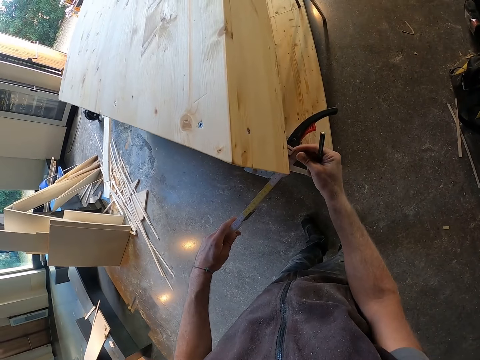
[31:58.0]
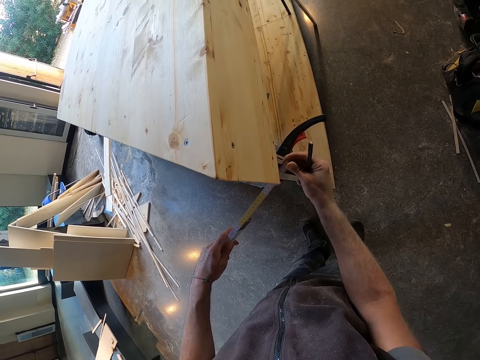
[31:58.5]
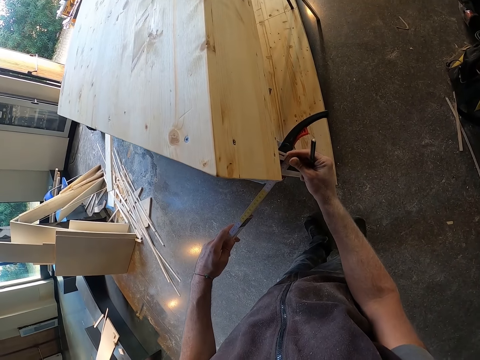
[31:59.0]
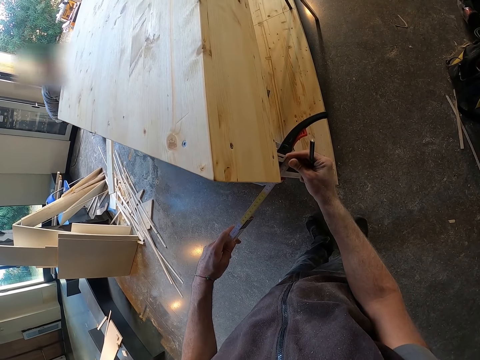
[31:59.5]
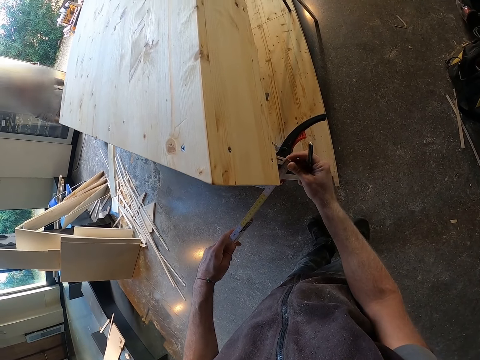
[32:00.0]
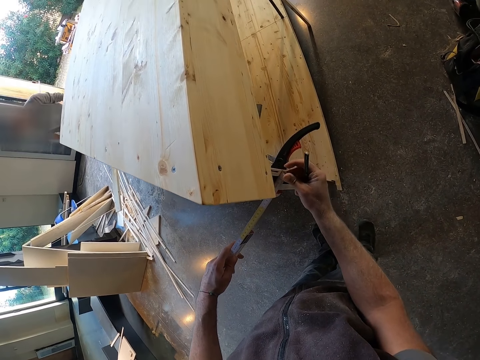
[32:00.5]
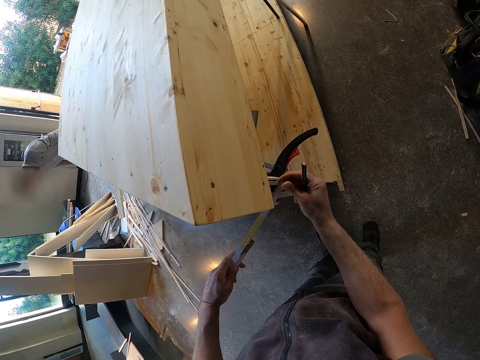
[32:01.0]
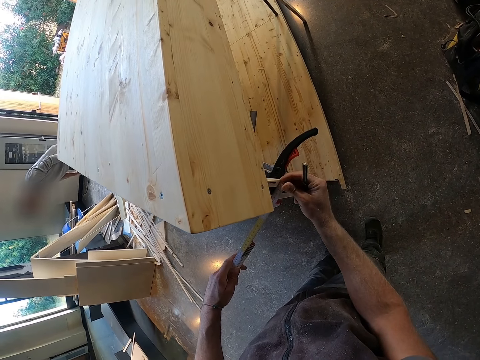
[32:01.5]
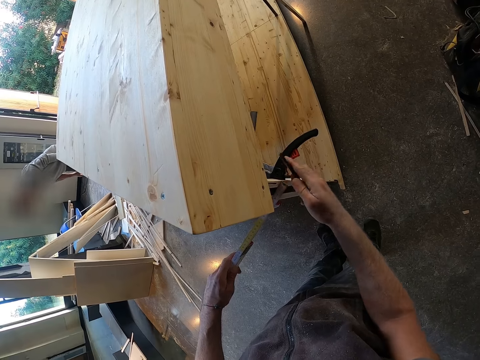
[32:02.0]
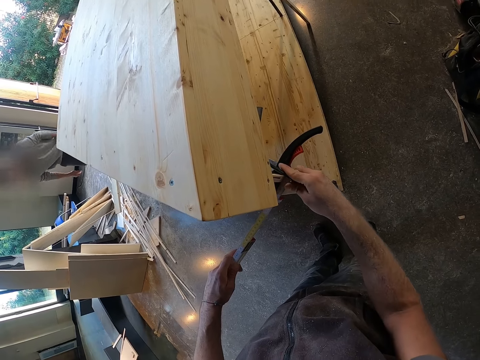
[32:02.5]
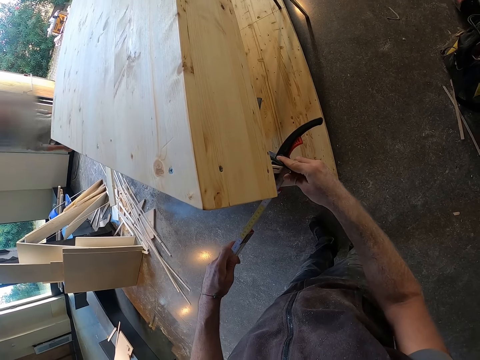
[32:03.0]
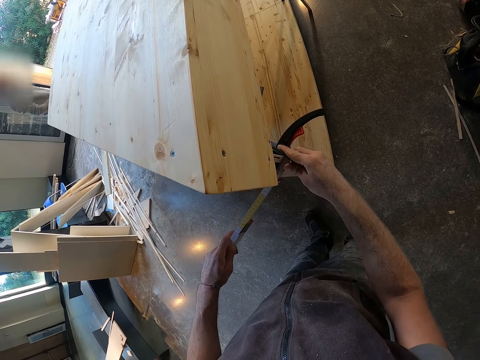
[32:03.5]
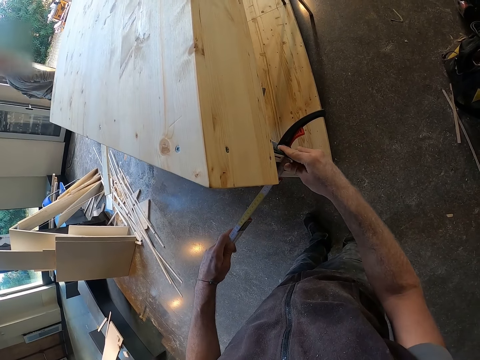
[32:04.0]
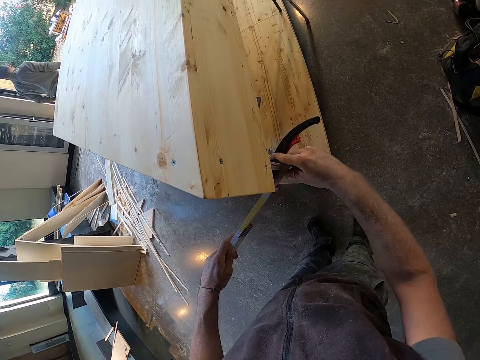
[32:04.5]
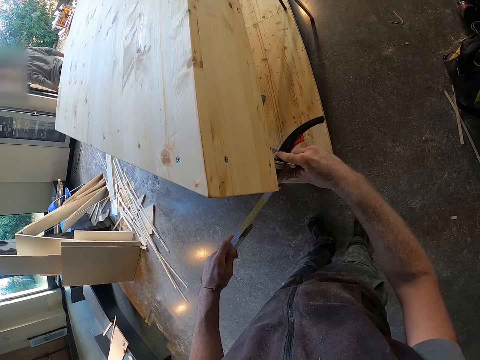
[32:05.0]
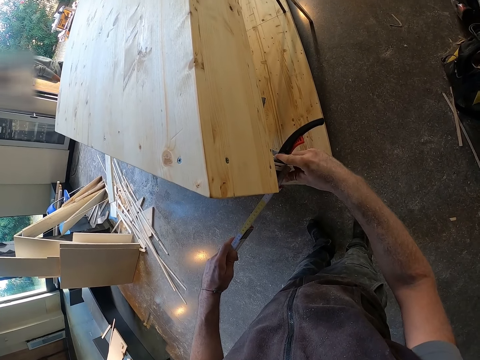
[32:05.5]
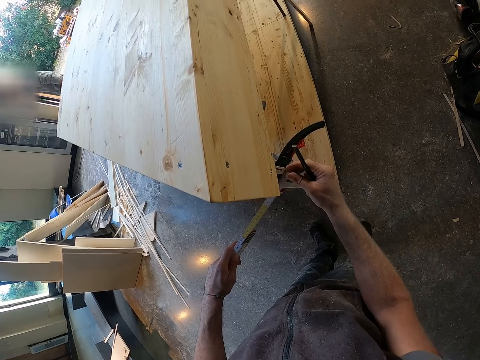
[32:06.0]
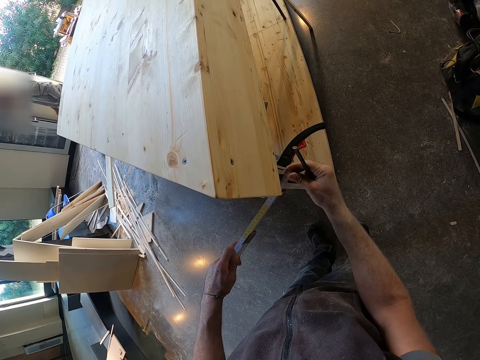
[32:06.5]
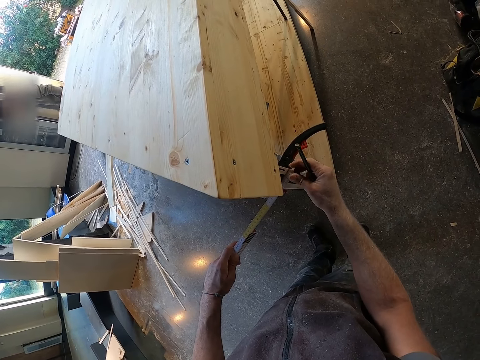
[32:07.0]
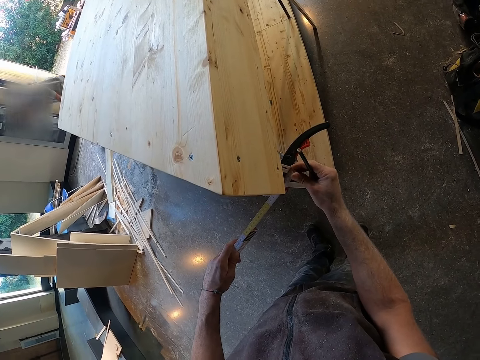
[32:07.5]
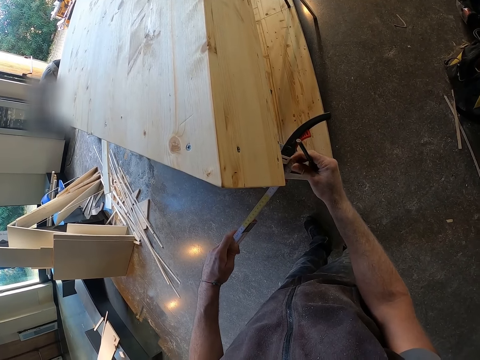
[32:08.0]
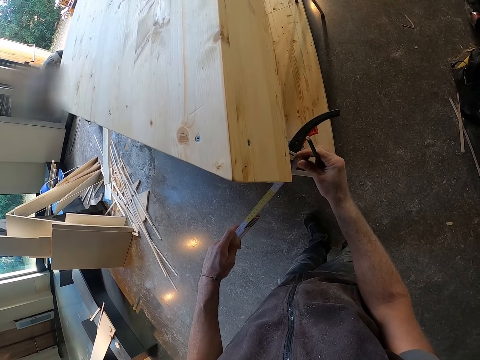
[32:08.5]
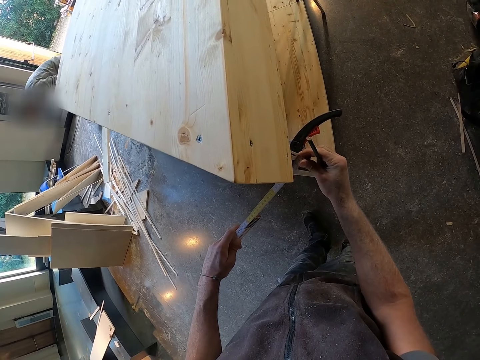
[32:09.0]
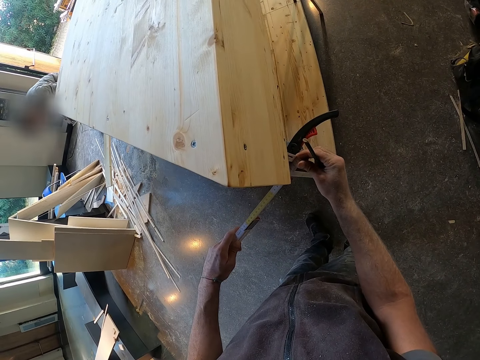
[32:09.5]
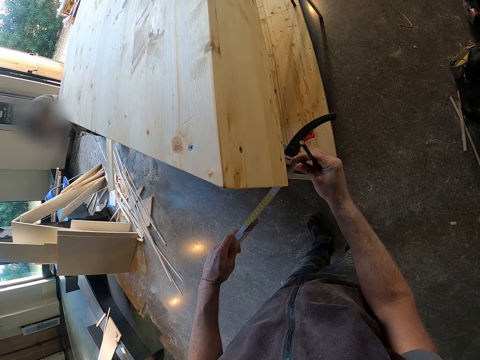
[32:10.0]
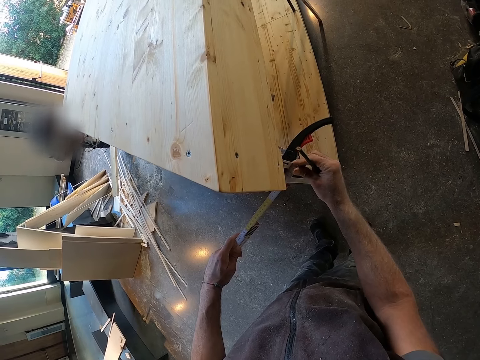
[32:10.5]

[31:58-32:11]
The camera wearer measures the furniture carcass with the ruler in his left hand.

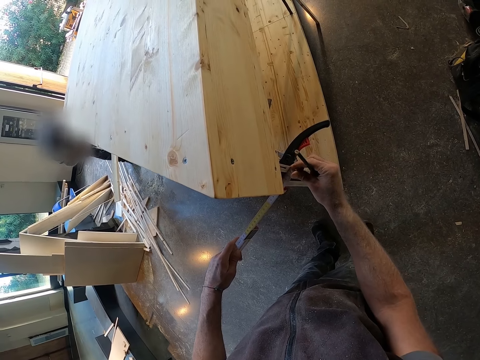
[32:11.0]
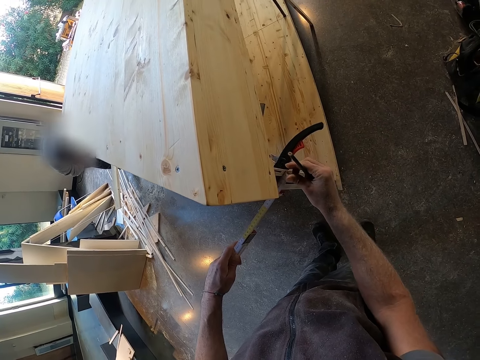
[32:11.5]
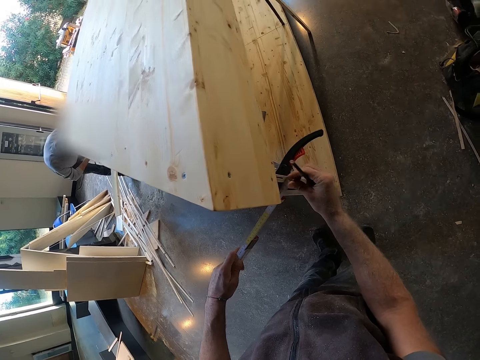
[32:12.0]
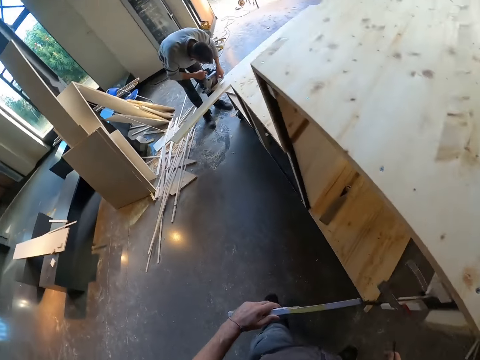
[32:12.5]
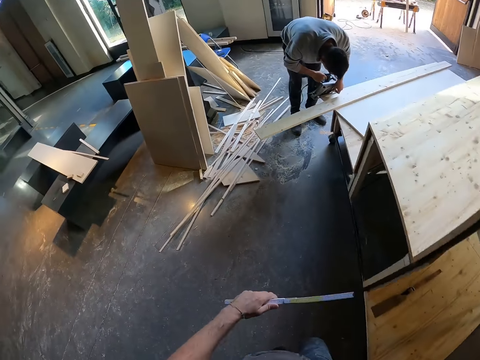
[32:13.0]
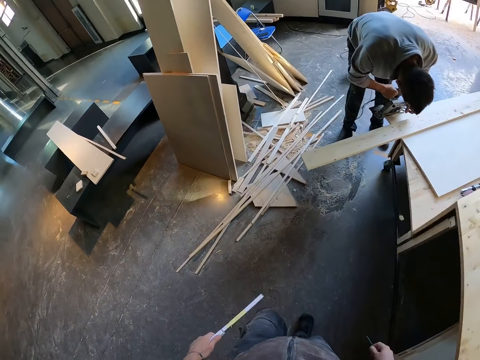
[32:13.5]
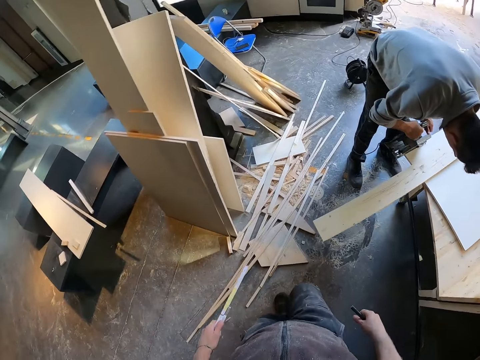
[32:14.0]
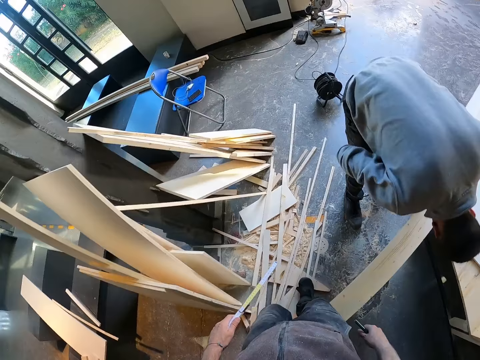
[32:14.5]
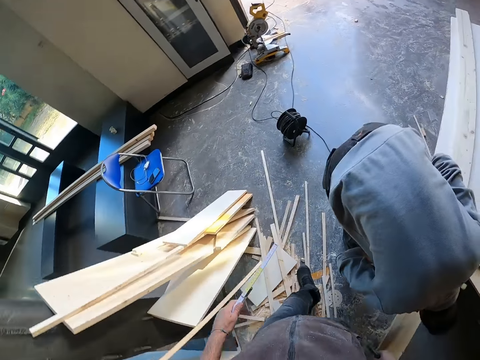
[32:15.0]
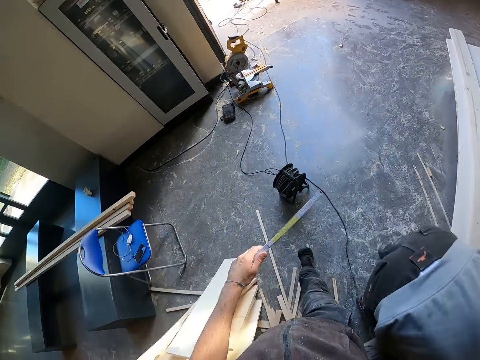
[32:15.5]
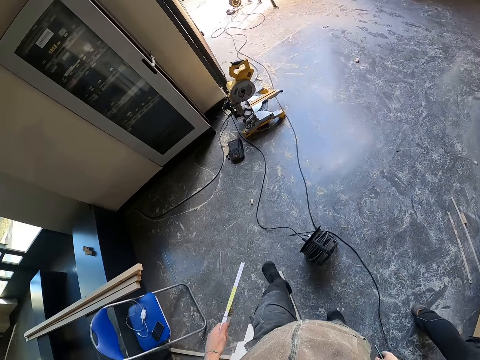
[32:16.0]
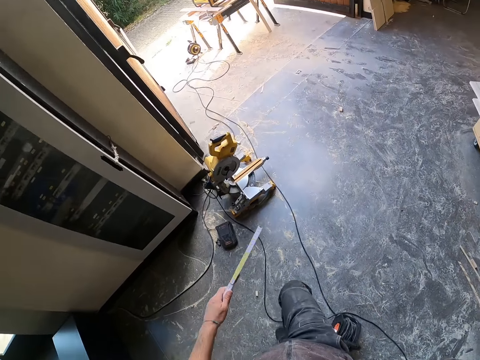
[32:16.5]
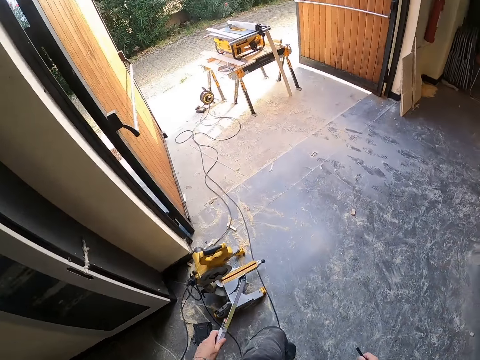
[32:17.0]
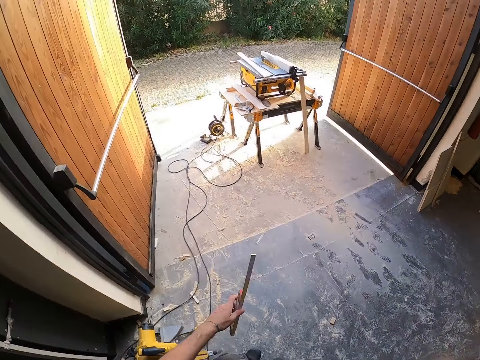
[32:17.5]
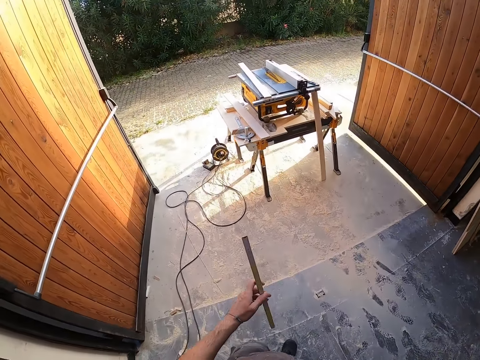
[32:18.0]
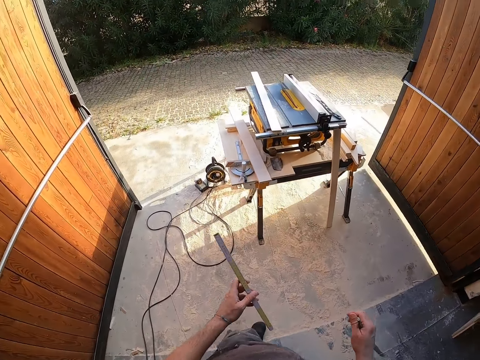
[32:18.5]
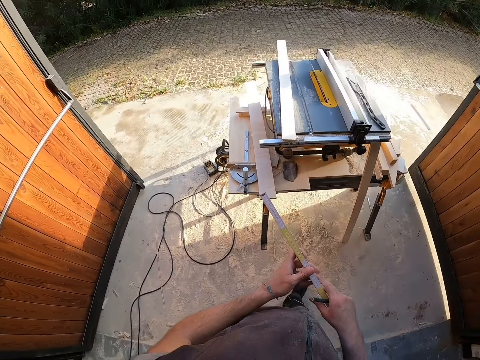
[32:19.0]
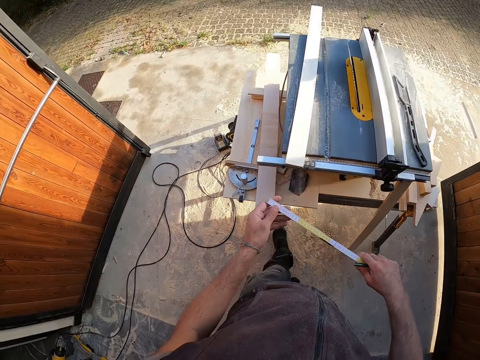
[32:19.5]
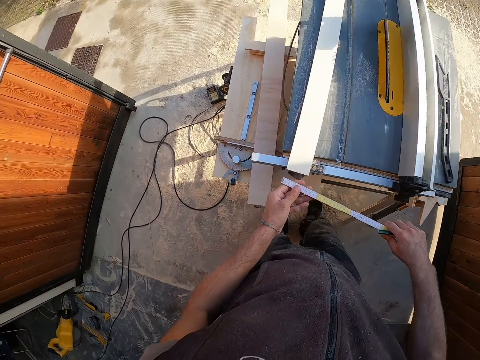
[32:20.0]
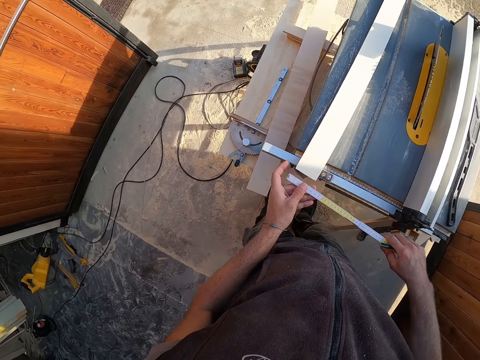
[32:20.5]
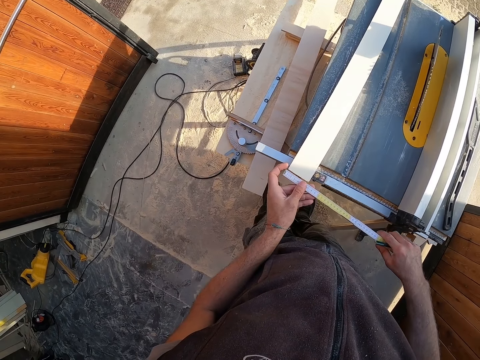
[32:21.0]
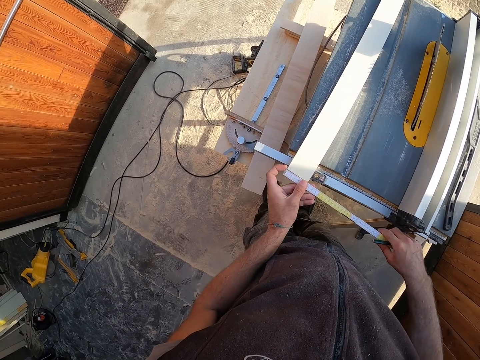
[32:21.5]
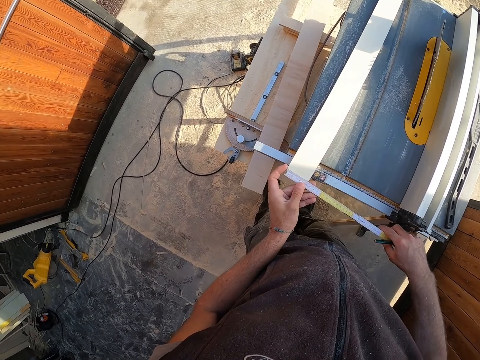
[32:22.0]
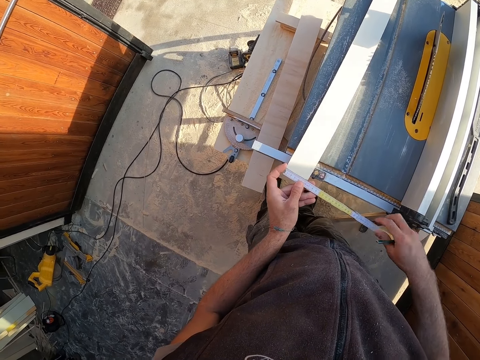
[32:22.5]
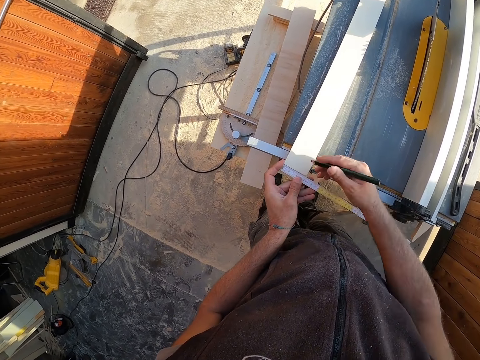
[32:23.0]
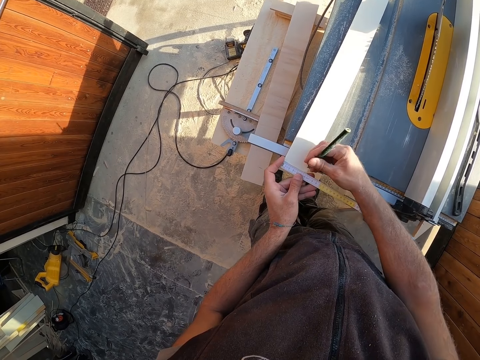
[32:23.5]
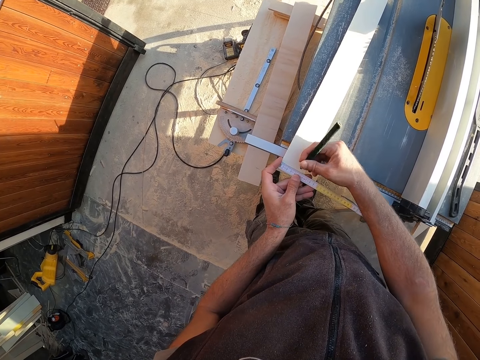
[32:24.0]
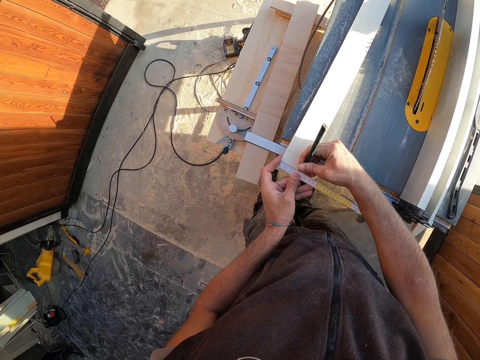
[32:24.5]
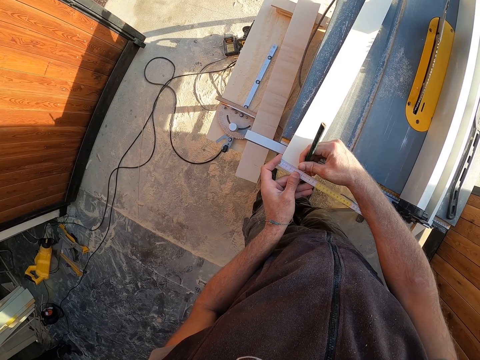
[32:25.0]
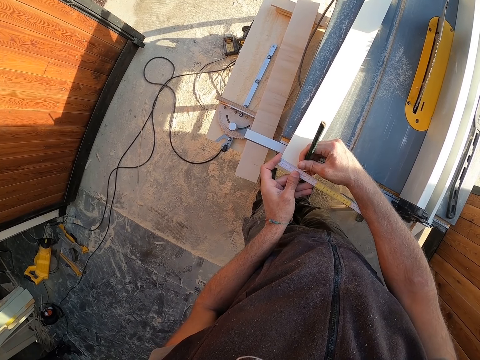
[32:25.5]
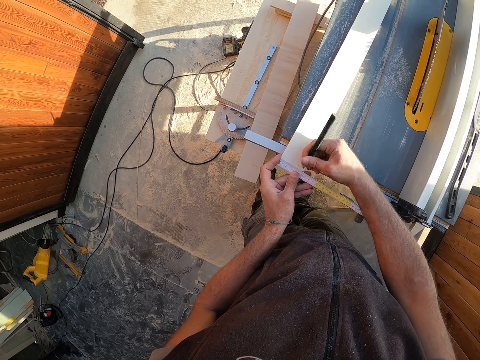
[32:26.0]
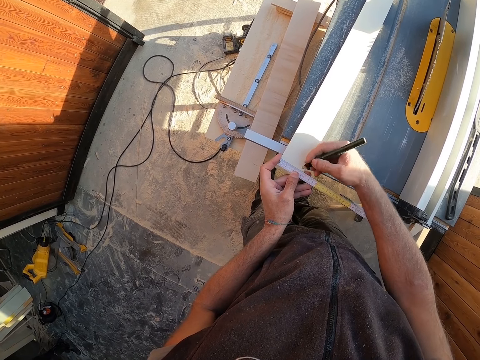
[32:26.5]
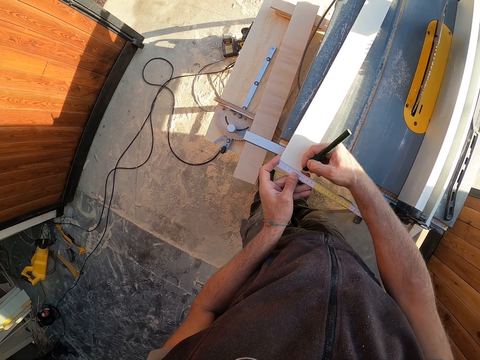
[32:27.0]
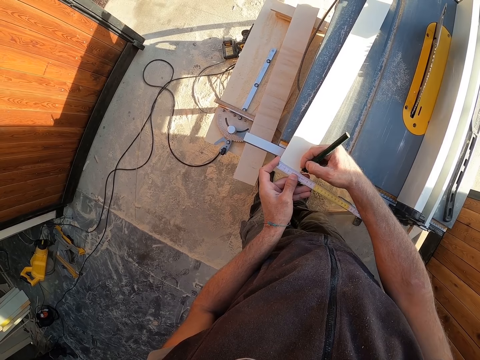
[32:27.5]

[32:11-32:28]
The camera wearer walks around the room. He measures the wooden plank on the table saw with the ruler in his right hand. He marks the wooden plank with the pen in his right hand.
